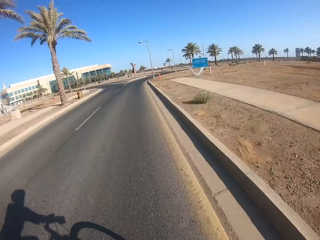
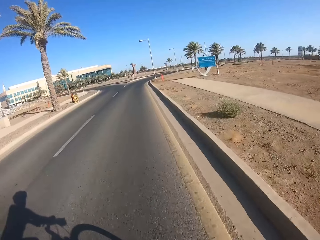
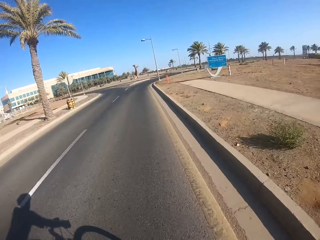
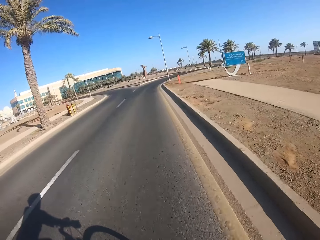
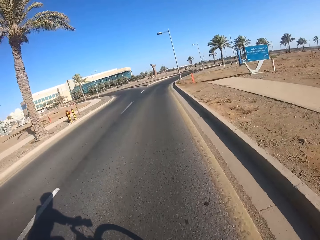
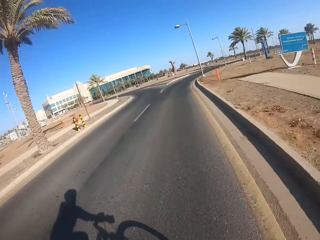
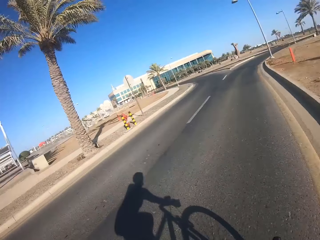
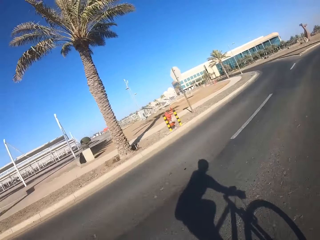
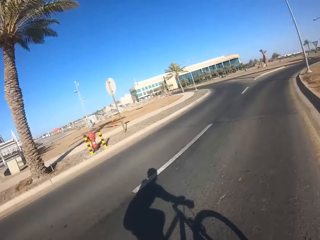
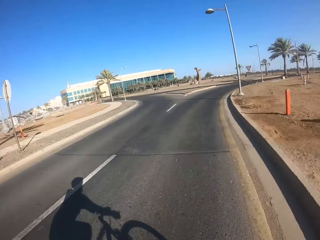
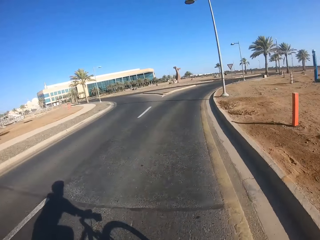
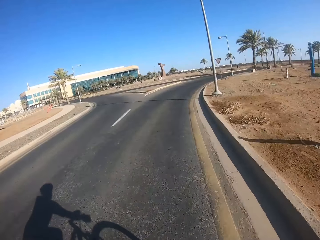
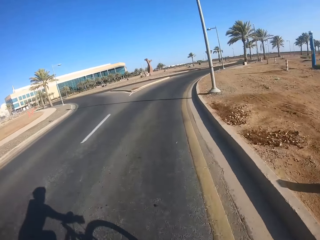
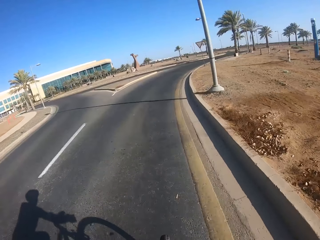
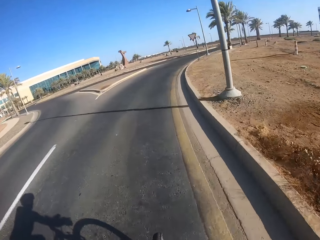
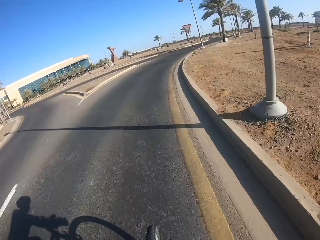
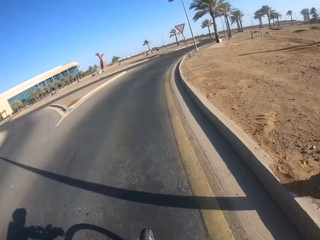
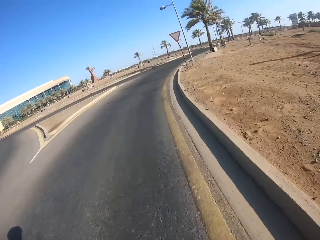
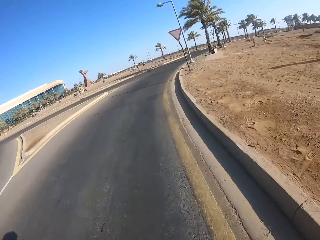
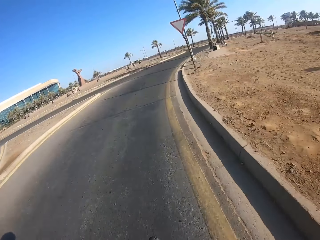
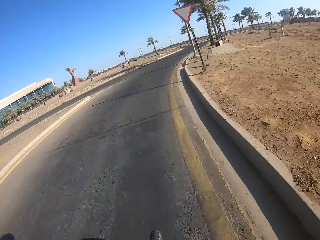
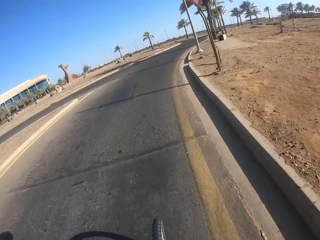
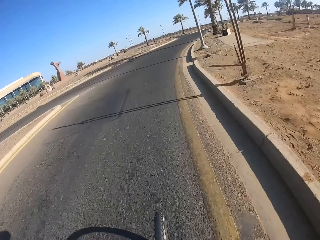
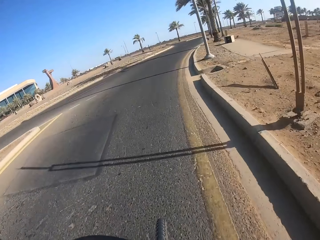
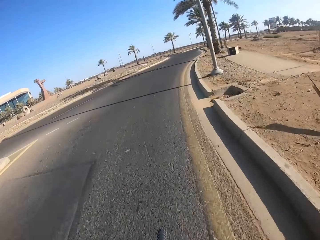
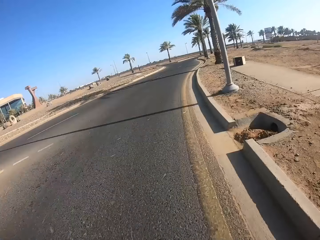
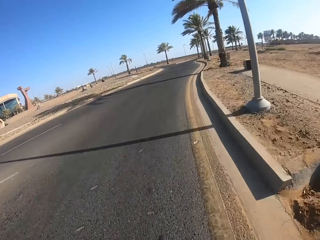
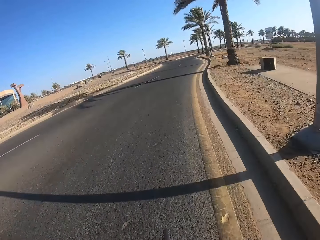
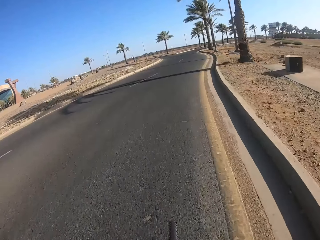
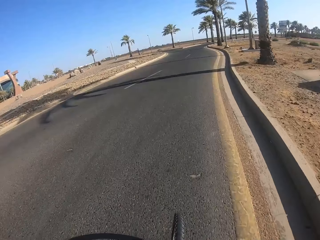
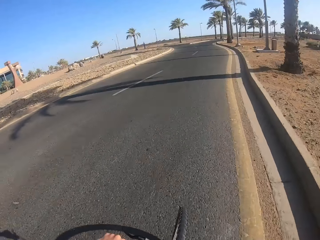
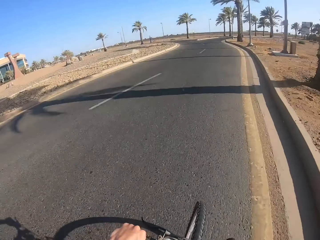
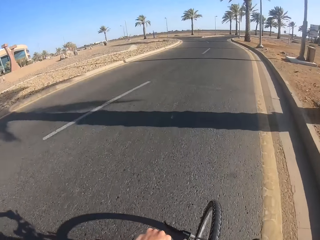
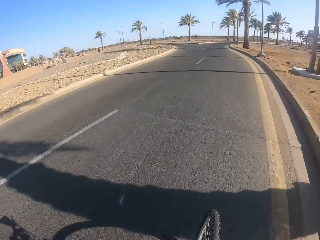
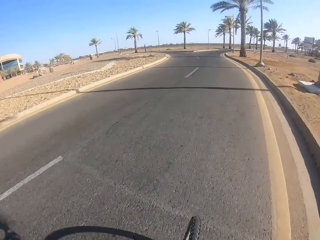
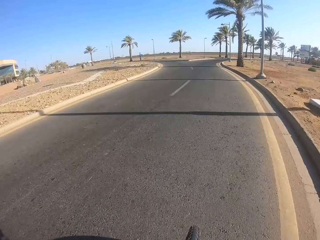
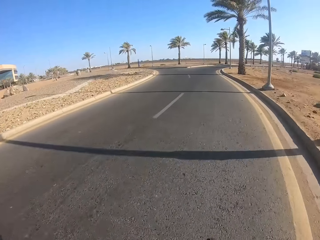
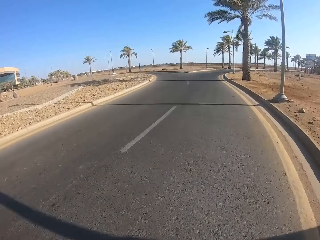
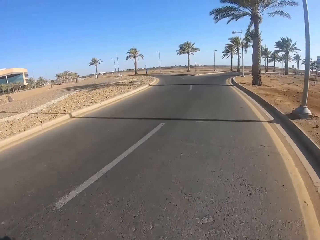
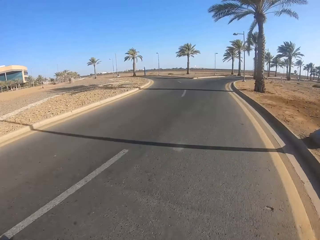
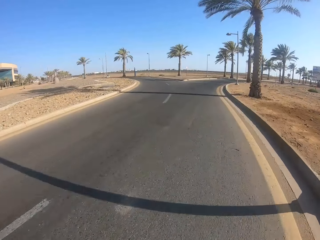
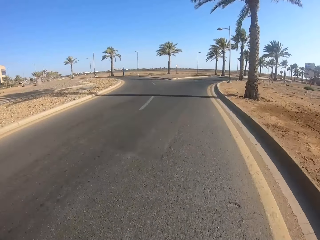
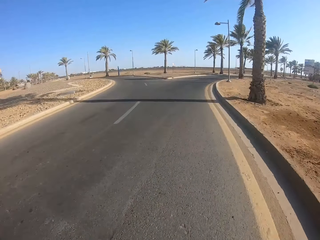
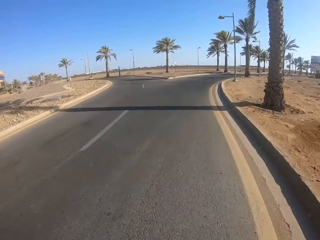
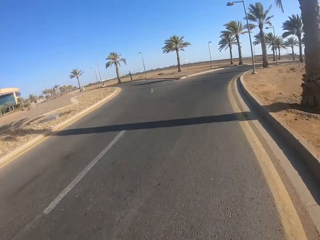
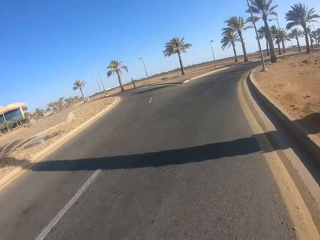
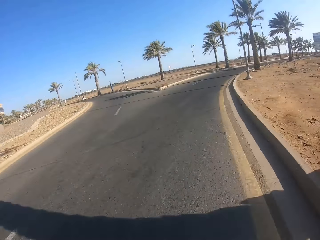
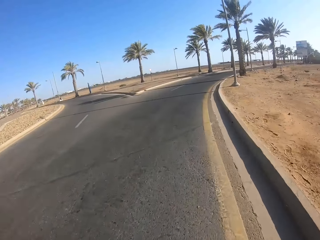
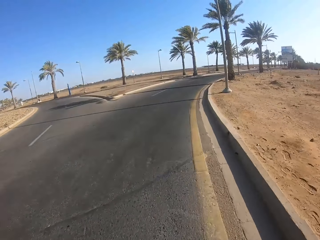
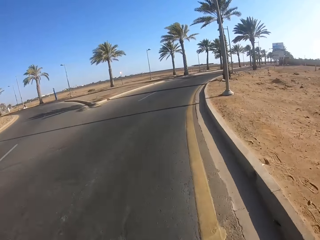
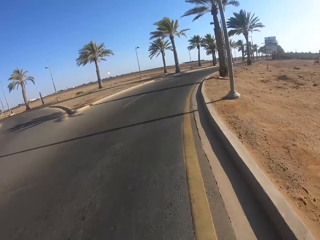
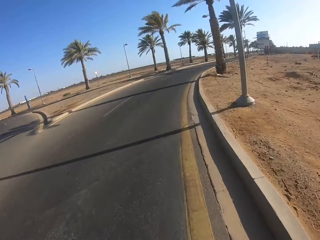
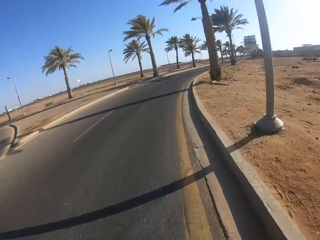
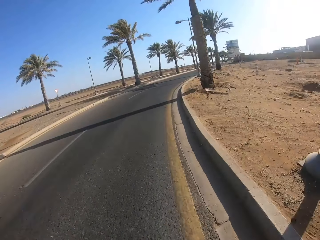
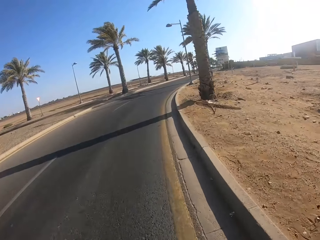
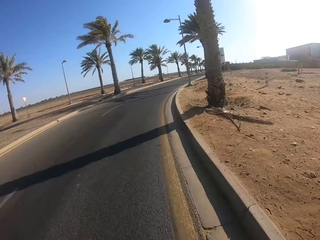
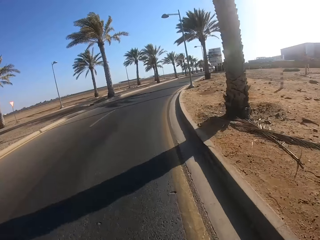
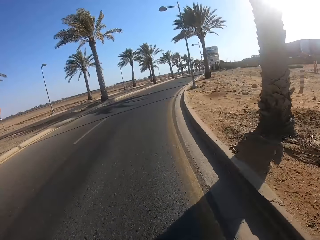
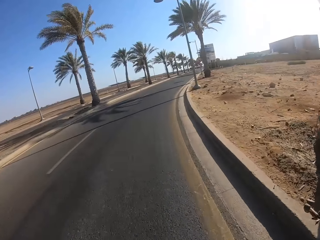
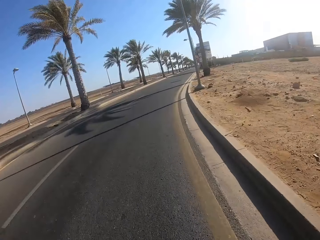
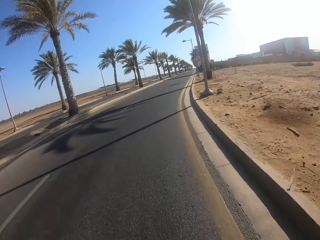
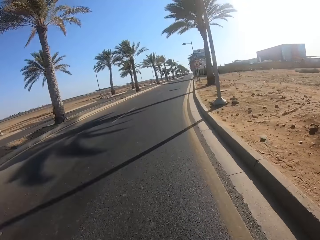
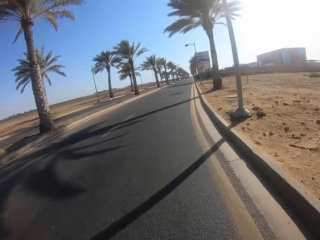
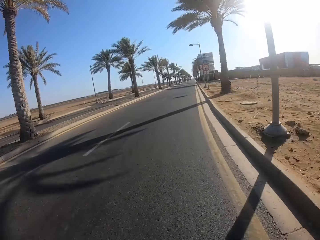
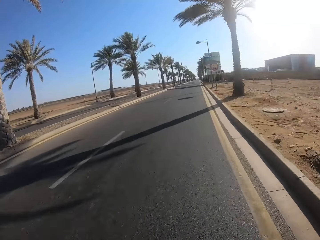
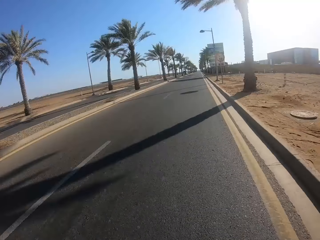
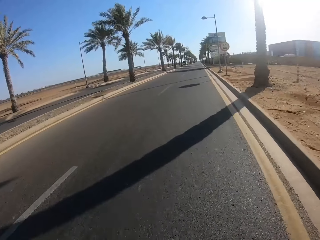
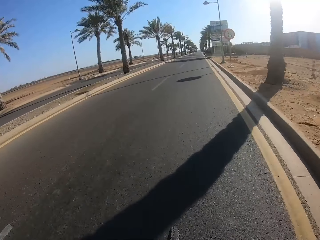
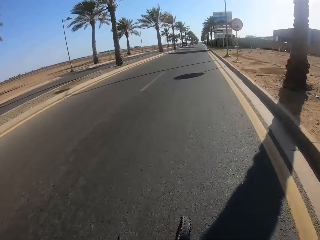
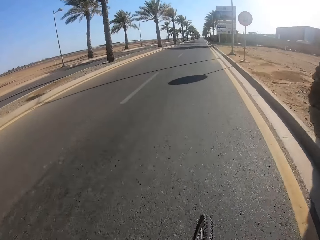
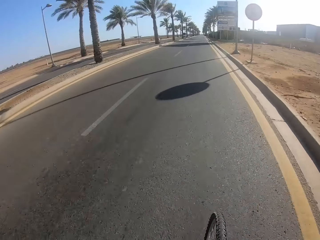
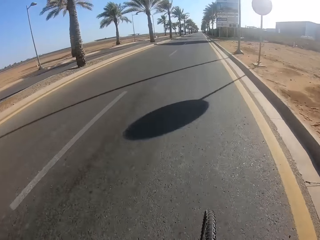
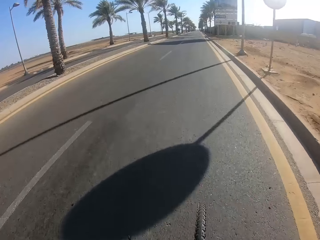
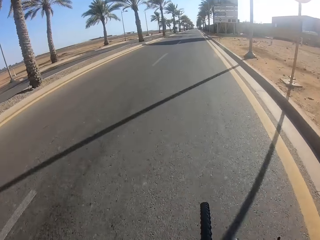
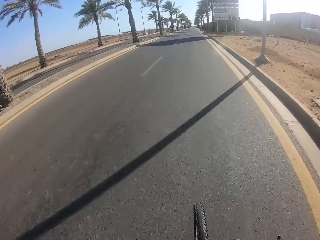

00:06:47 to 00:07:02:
The camera wearer looks left. They ride the bicycle on the right road.

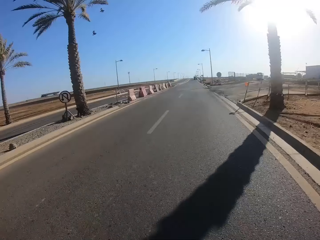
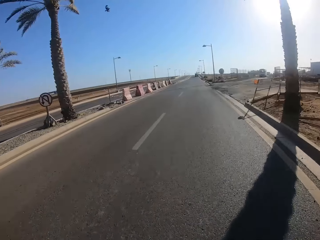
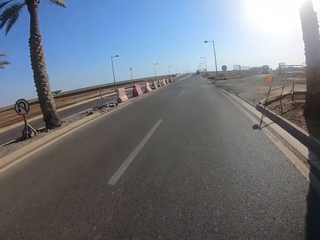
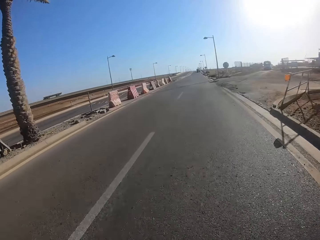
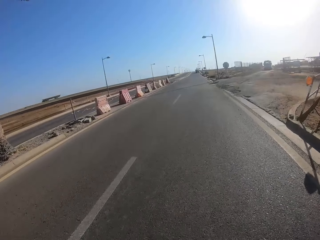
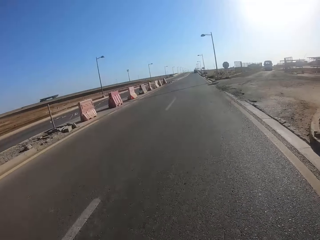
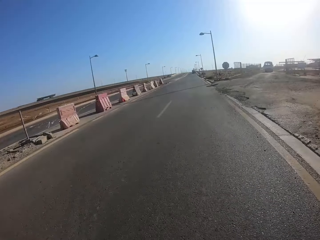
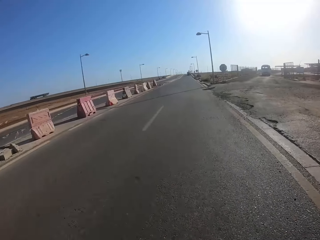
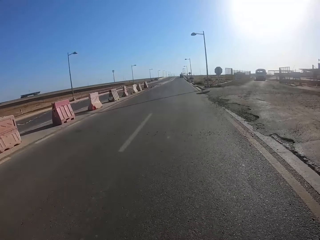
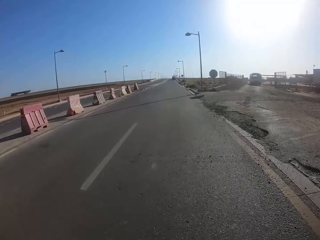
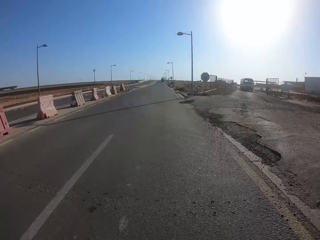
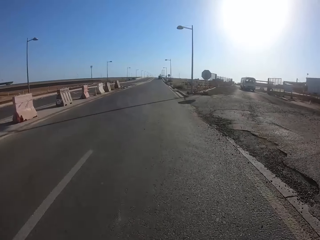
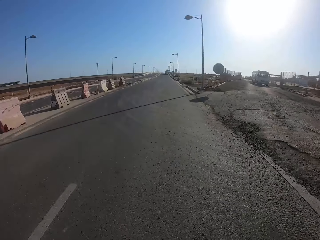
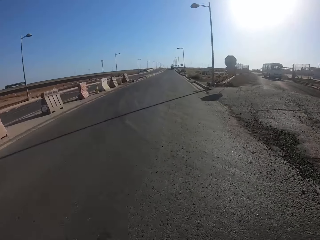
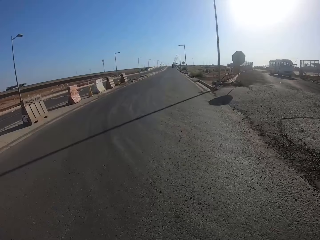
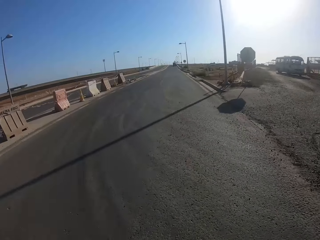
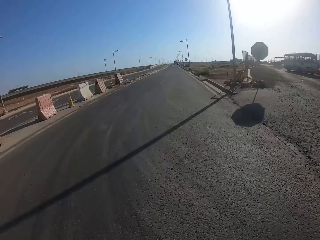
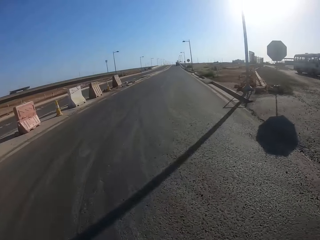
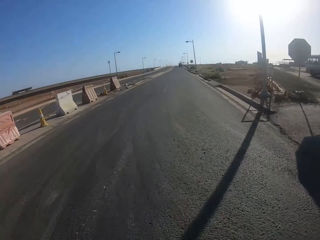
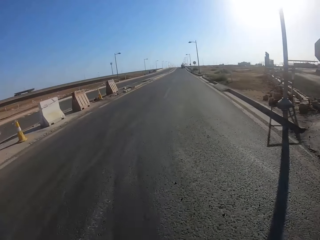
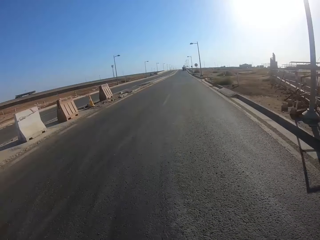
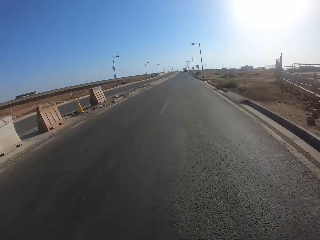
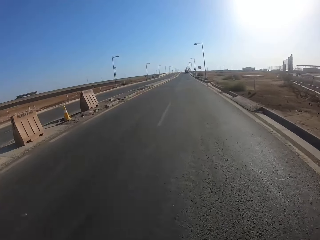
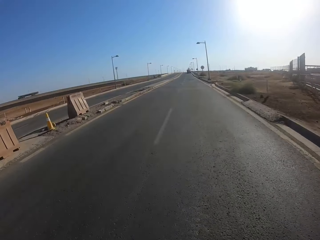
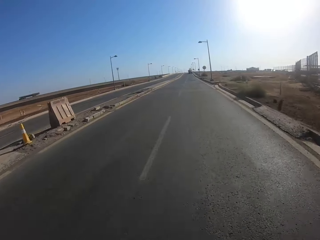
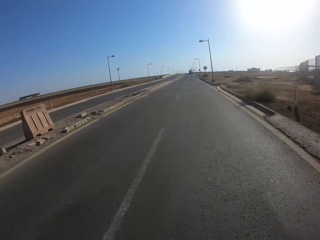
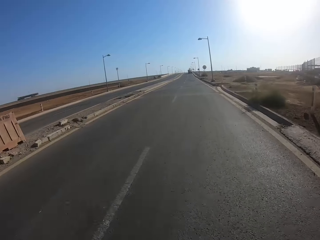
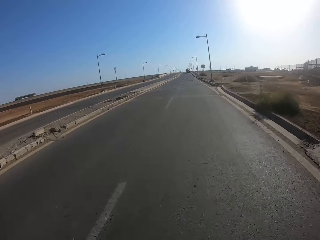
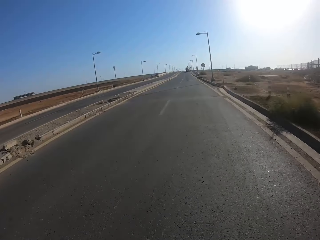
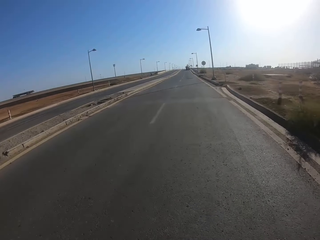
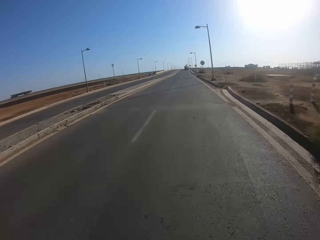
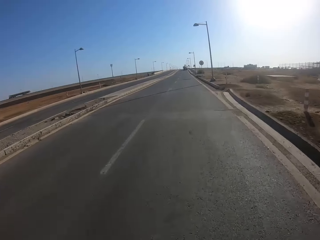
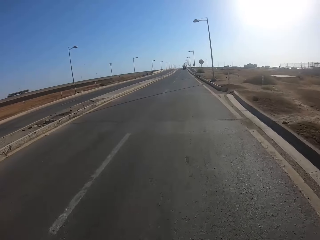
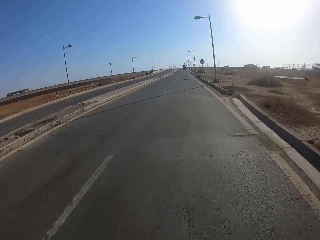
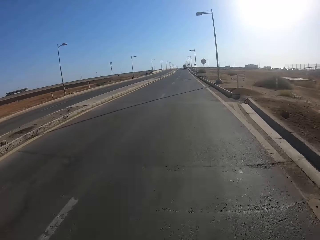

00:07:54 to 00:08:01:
The camera wearer looks at the bus.
